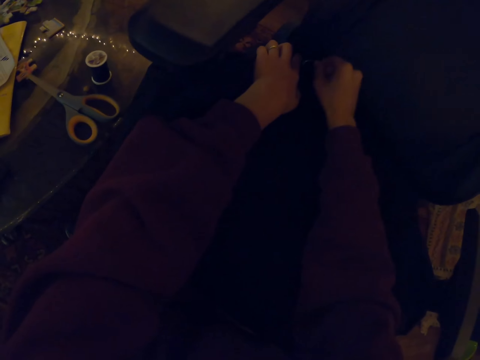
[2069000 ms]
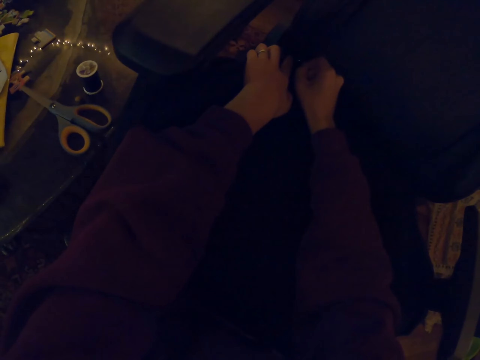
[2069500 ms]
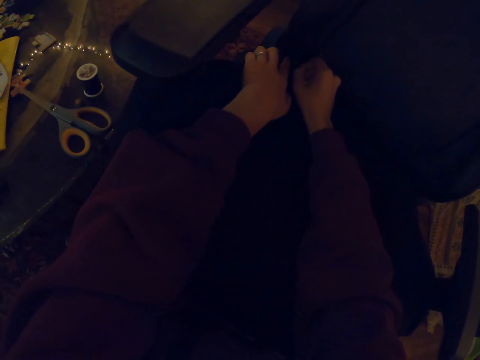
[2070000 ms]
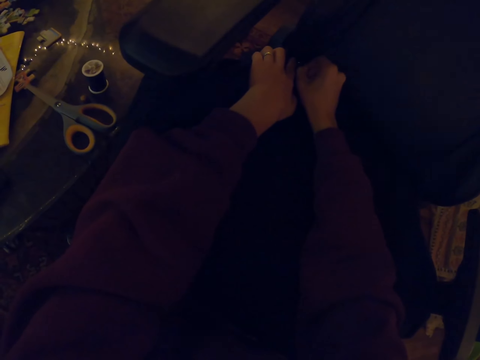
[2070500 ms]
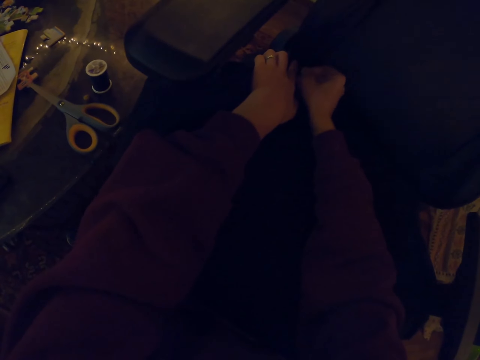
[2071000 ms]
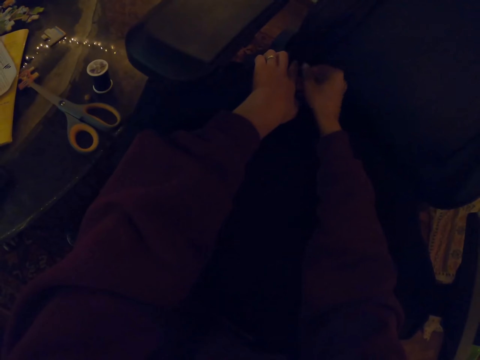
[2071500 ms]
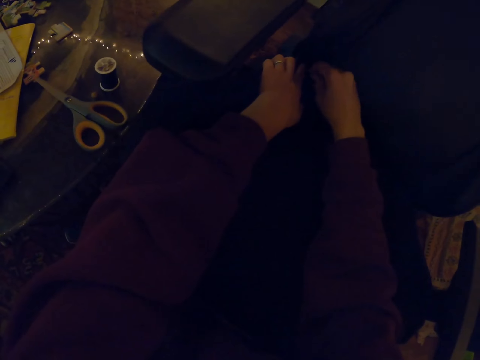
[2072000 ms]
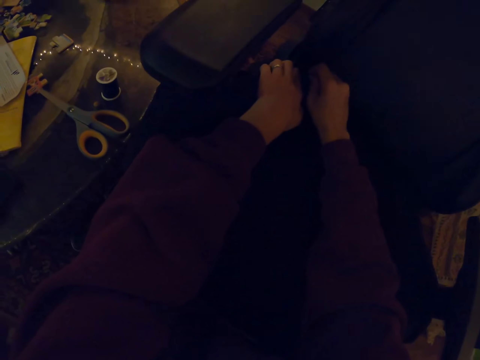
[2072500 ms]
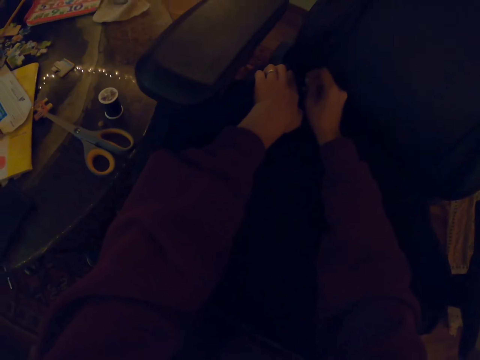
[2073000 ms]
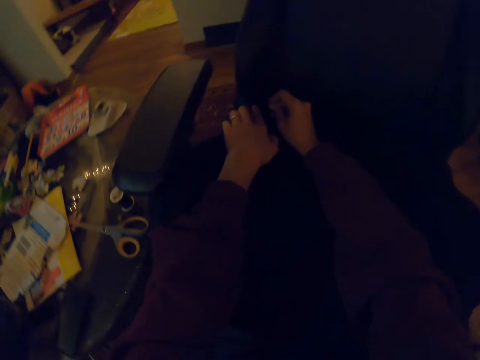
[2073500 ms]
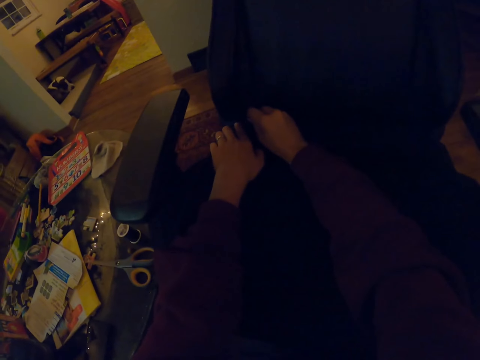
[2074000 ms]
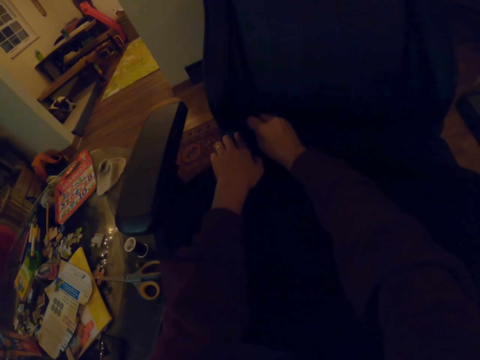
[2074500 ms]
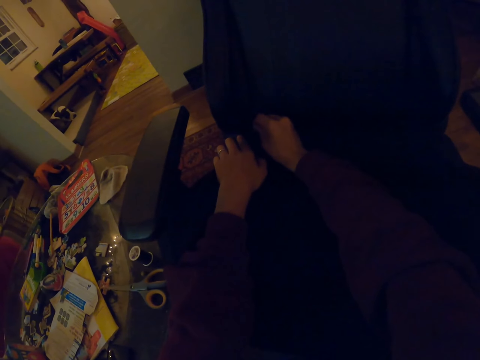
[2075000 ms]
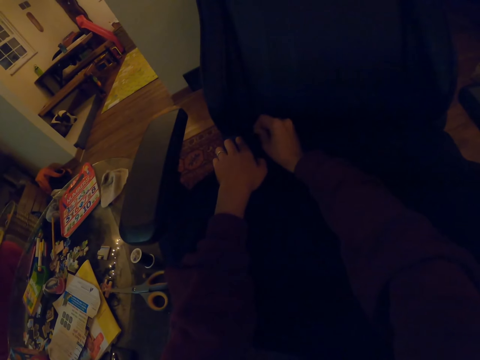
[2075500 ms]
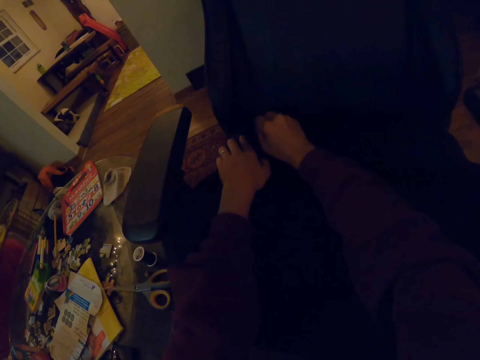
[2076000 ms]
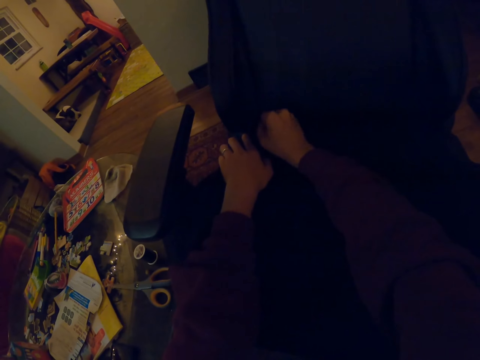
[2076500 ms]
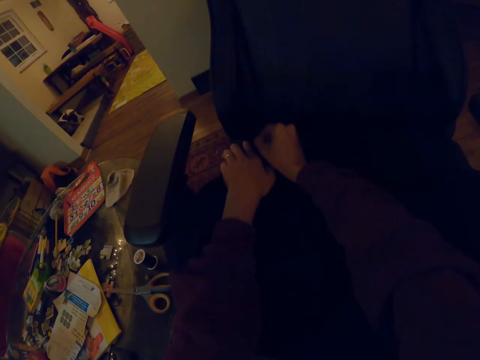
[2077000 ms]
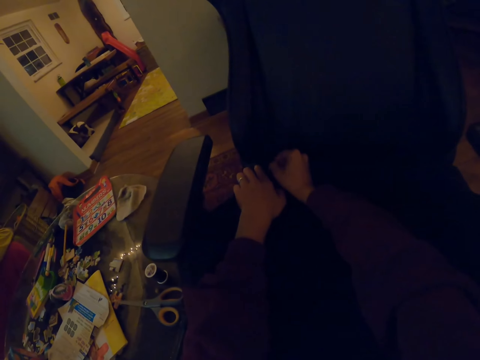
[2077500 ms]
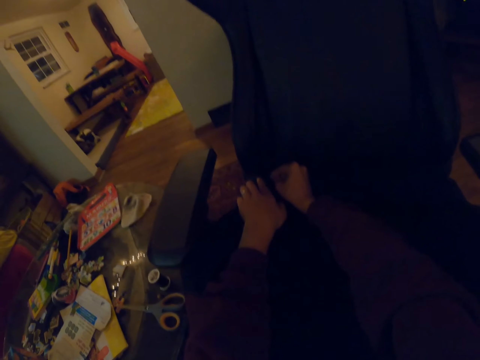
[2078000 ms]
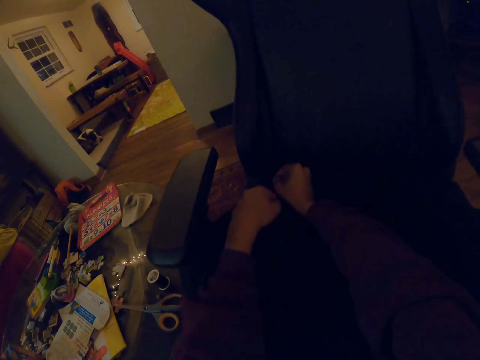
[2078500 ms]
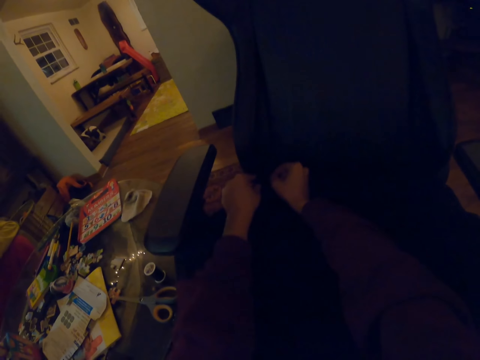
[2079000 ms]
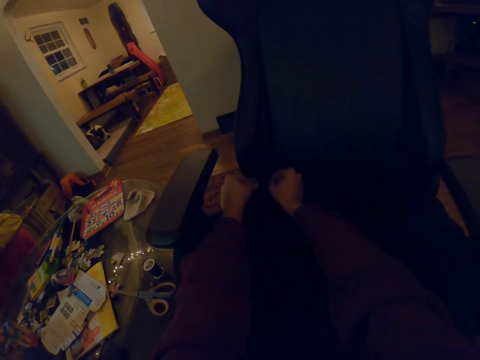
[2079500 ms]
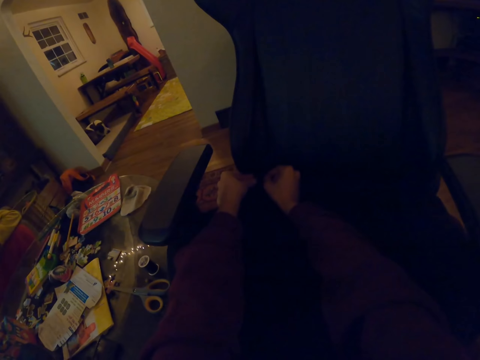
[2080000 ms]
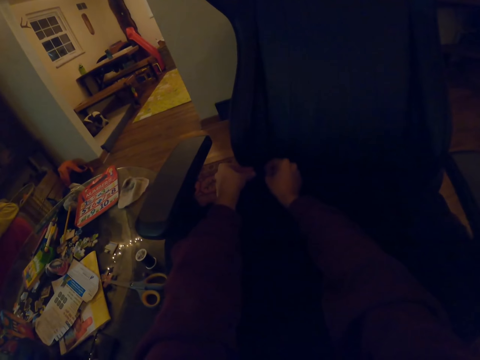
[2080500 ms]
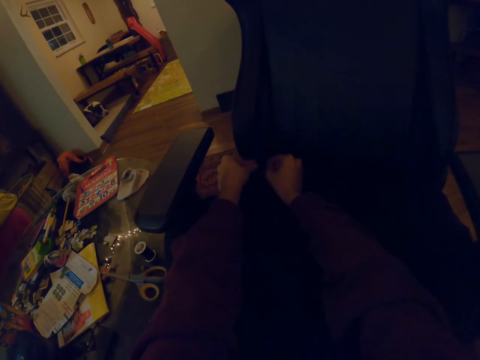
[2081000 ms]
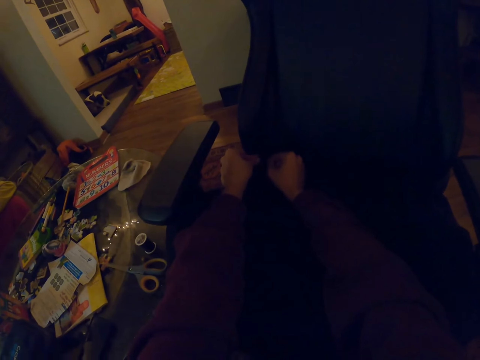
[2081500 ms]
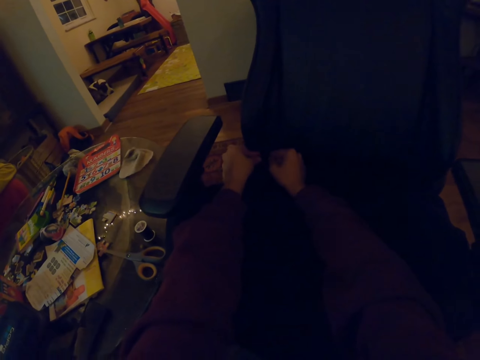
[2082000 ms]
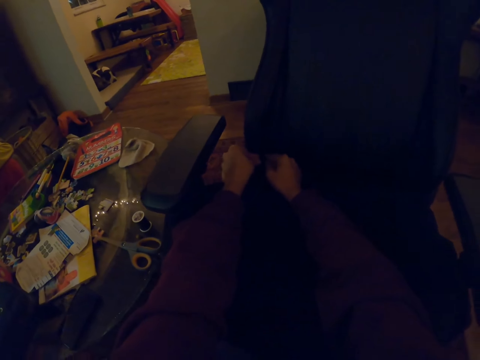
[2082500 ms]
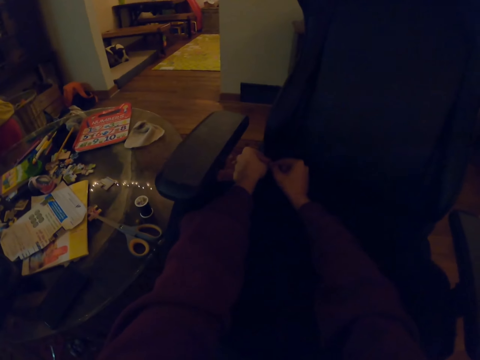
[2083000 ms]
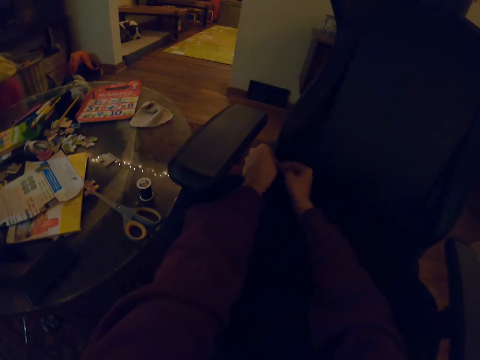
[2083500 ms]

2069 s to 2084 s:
The camera wearer stitches a chair with a curved needle.

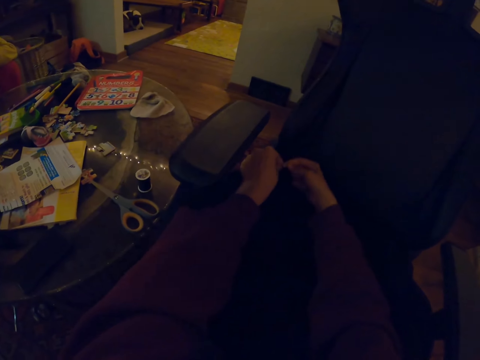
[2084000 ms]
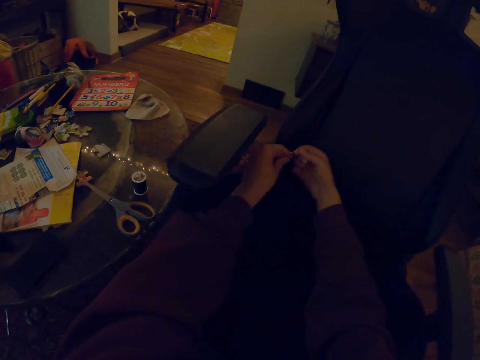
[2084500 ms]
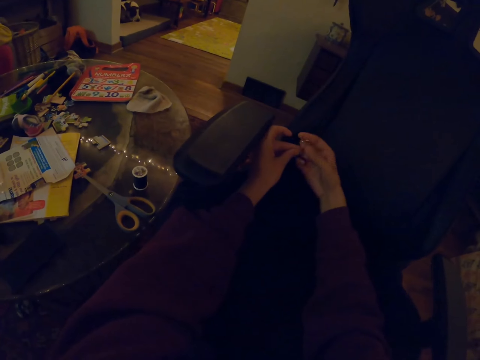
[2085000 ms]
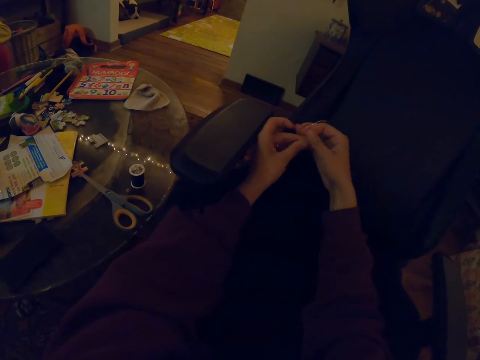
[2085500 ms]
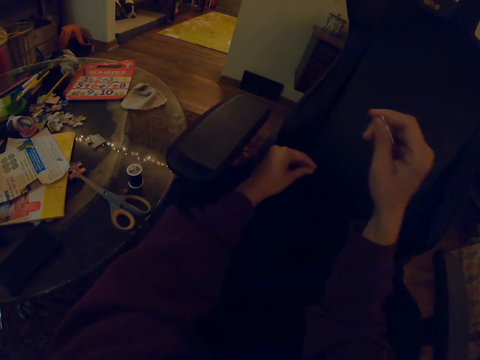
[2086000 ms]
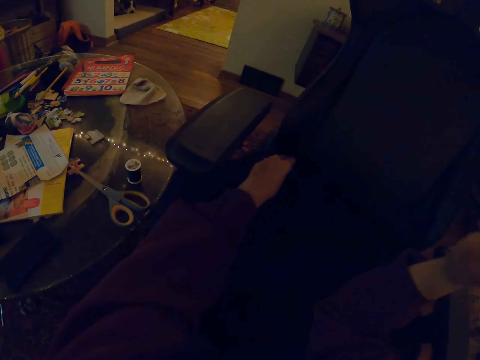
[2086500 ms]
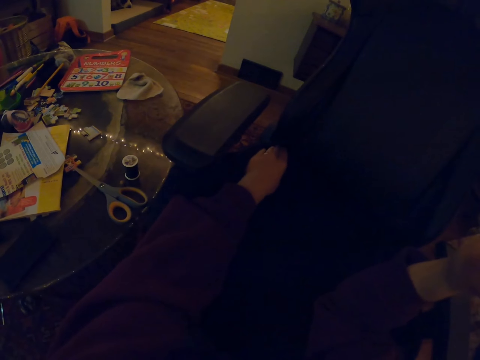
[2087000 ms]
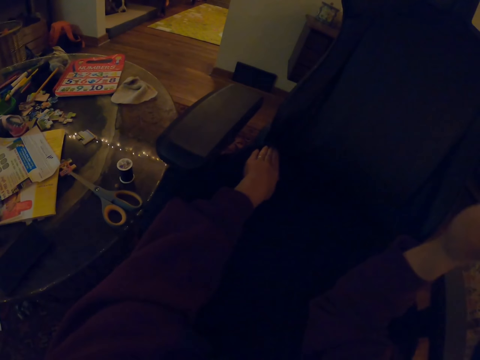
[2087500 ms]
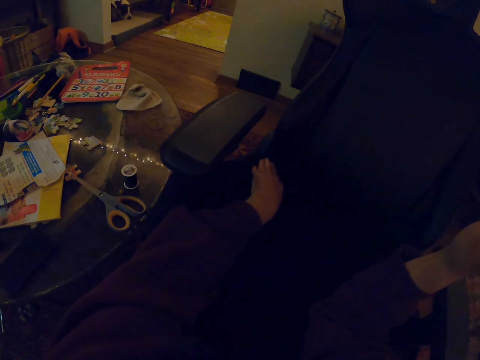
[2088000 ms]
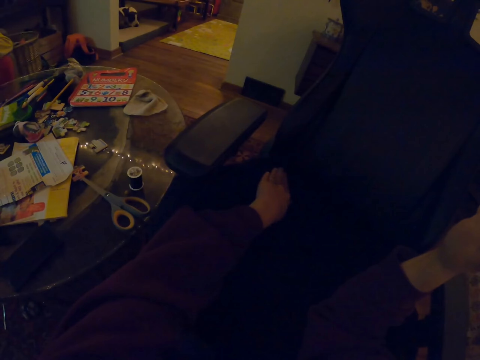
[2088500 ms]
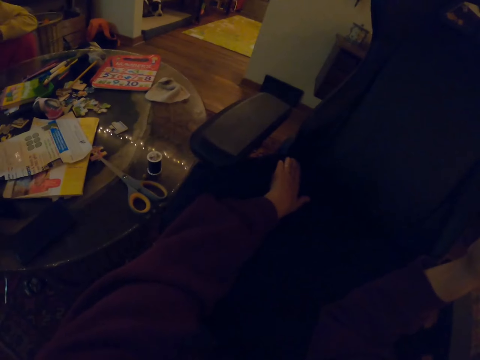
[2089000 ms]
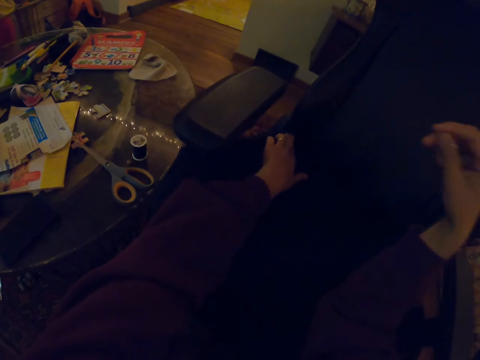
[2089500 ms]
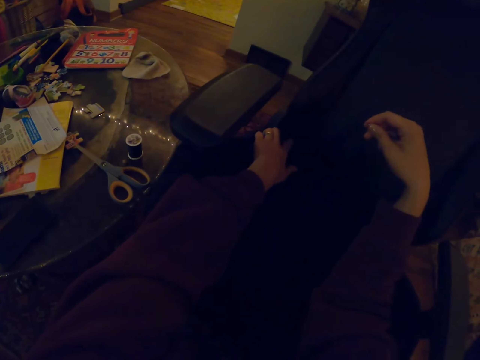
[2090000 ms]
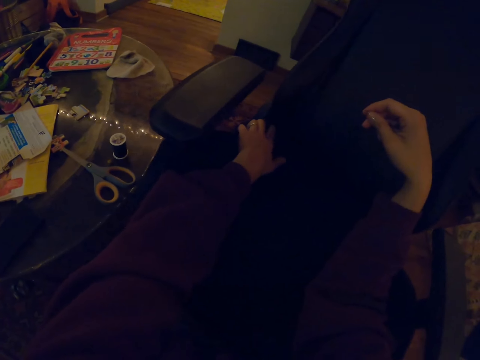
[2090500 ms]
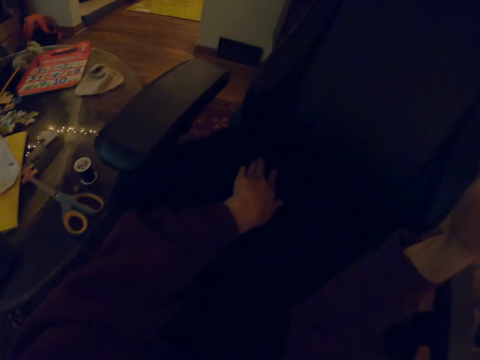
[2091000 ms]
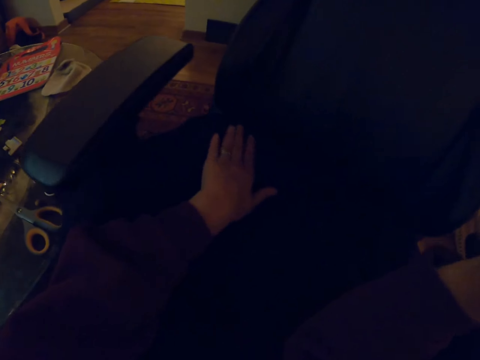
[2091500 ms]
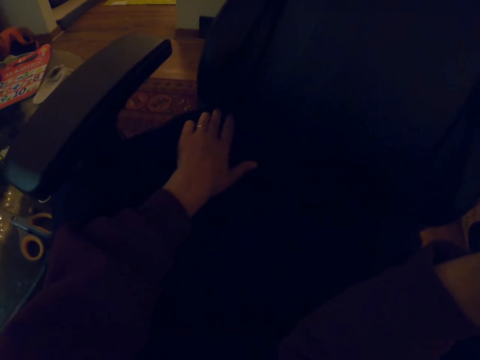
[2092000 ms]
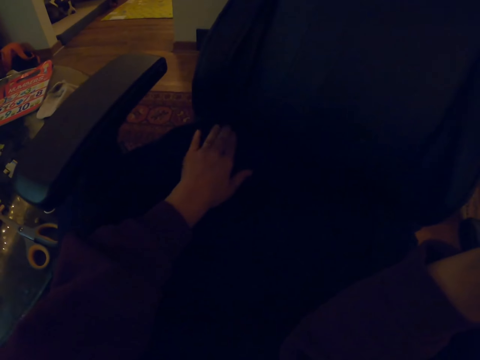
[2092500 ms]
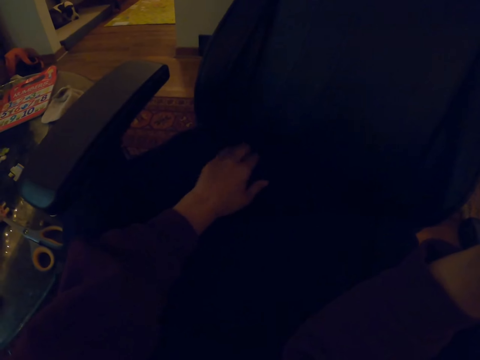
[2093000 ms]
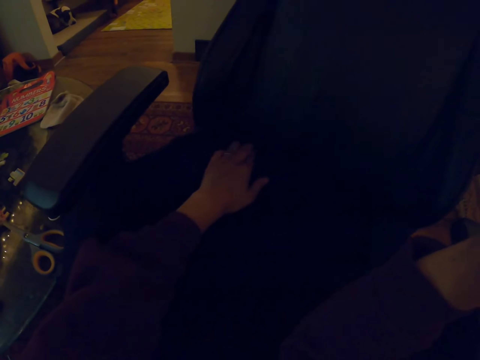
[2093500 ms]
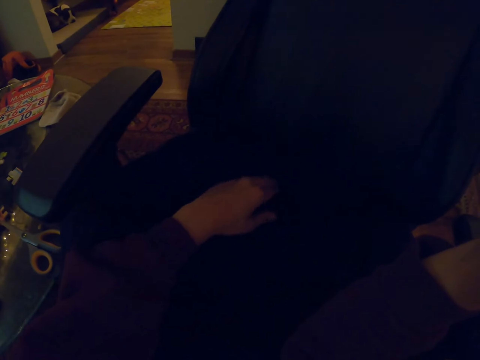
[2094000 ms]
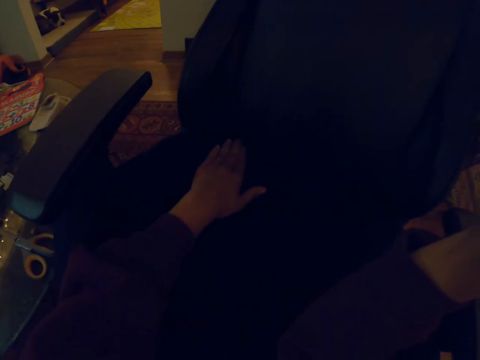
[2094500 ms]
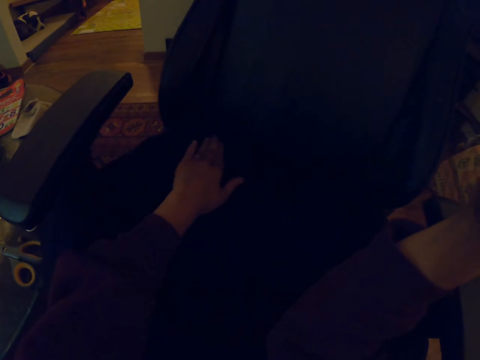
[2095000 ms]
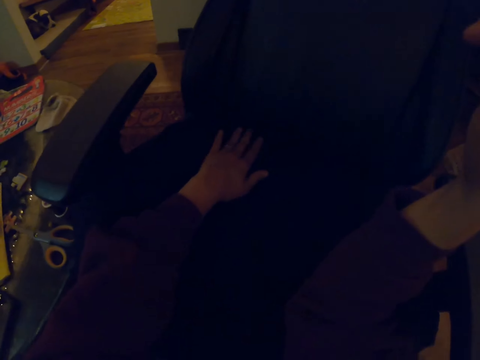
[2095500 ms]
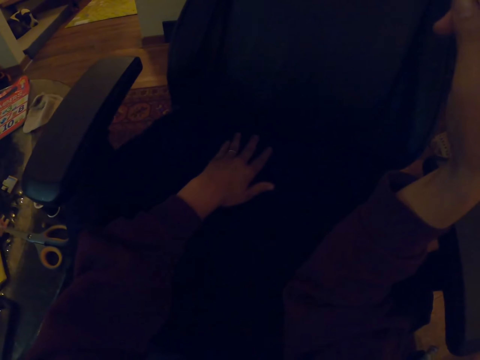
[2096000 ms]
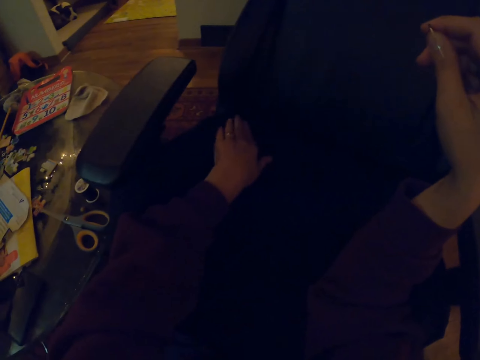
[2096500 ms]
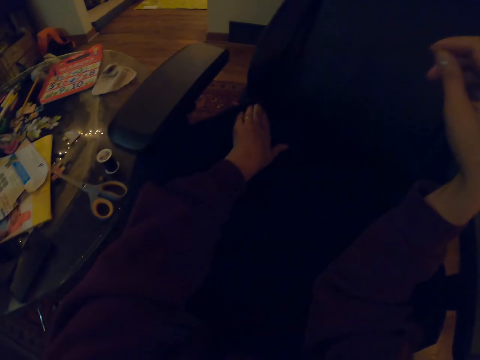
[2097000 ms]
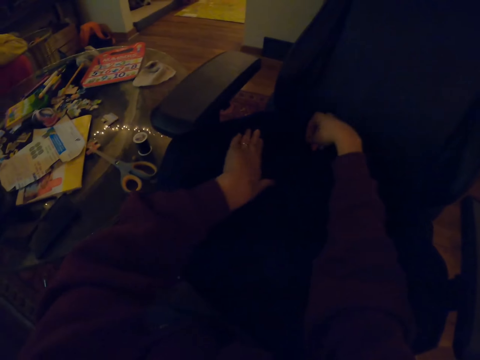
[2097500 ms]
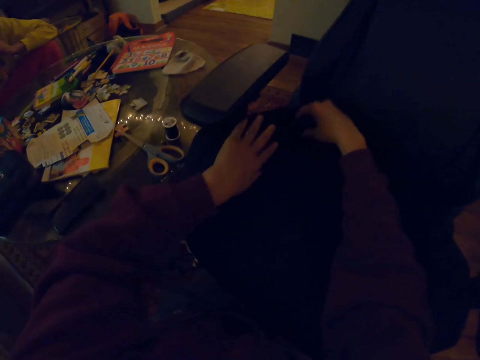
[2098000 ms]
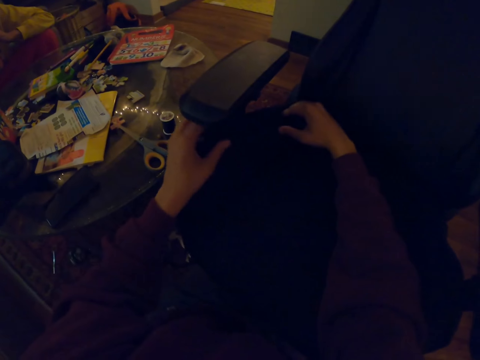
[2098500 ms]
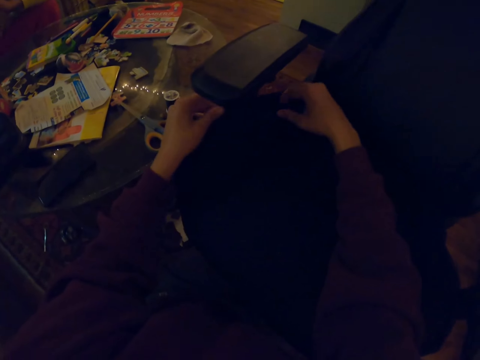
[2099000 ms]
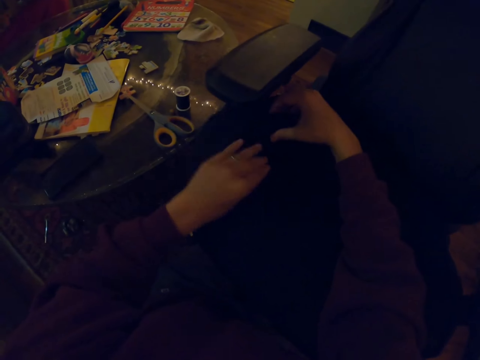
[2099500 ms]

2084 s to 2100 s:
The camera wearer pulls a needle.
